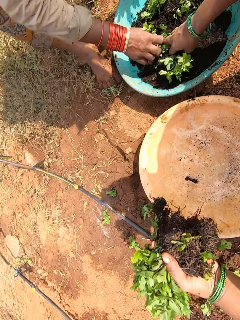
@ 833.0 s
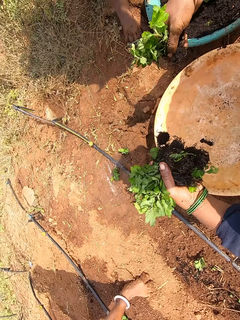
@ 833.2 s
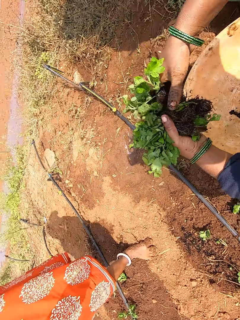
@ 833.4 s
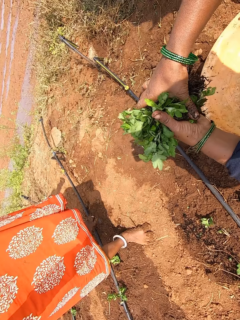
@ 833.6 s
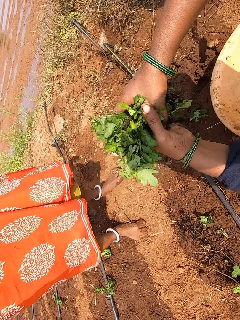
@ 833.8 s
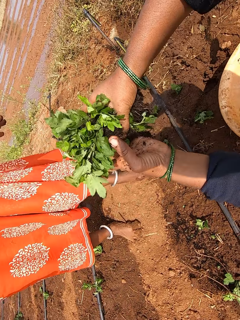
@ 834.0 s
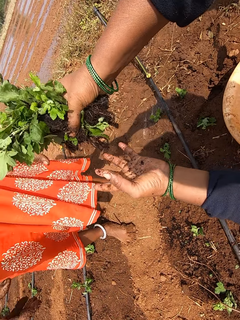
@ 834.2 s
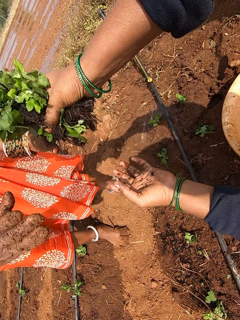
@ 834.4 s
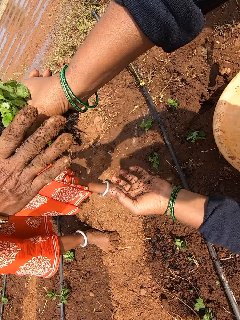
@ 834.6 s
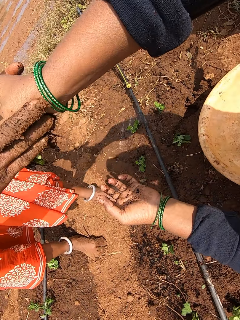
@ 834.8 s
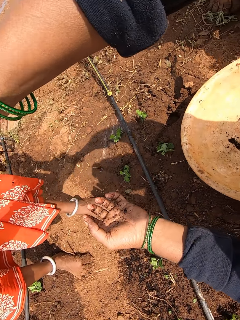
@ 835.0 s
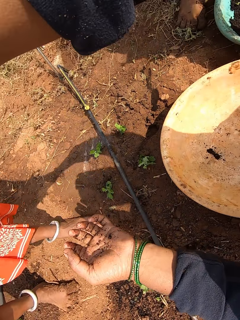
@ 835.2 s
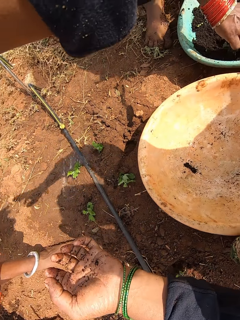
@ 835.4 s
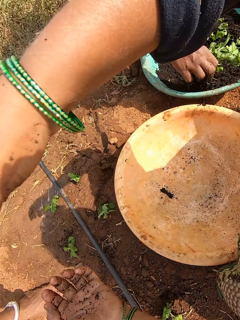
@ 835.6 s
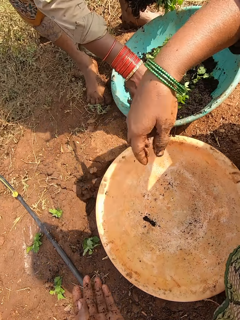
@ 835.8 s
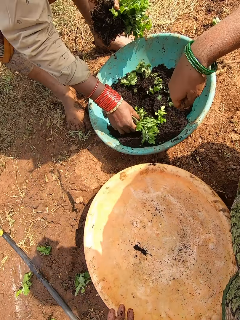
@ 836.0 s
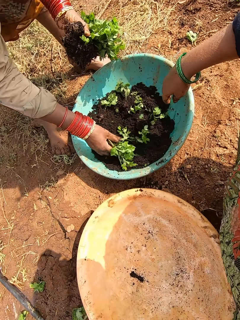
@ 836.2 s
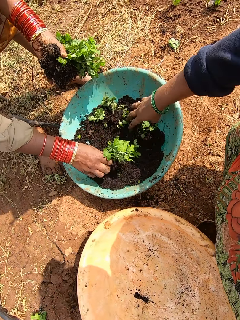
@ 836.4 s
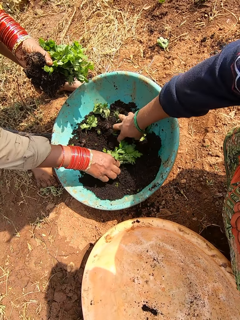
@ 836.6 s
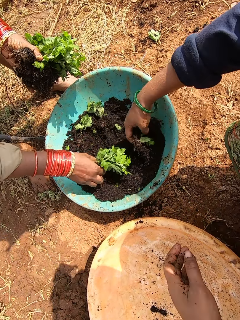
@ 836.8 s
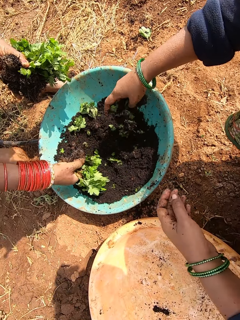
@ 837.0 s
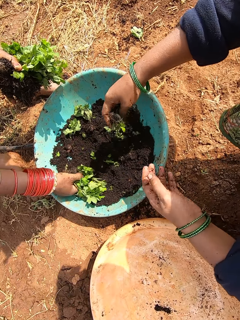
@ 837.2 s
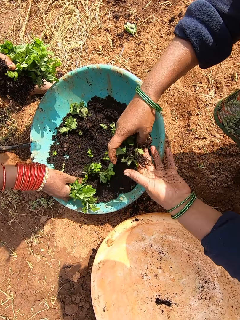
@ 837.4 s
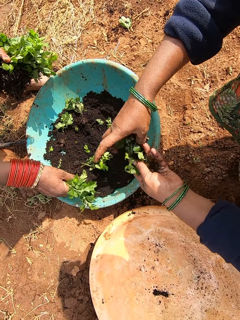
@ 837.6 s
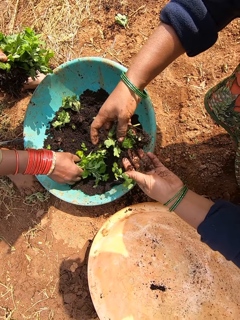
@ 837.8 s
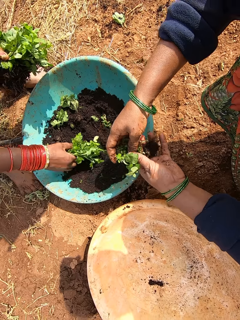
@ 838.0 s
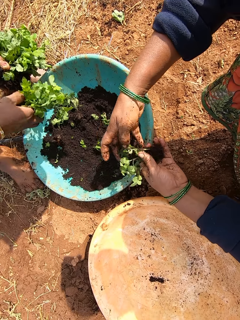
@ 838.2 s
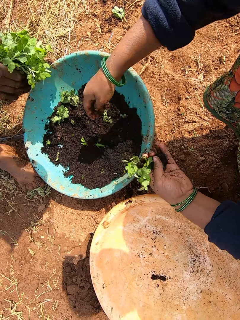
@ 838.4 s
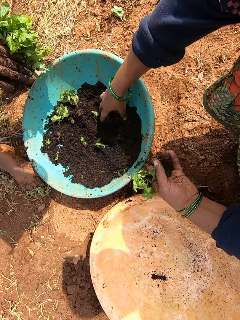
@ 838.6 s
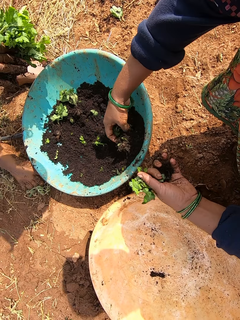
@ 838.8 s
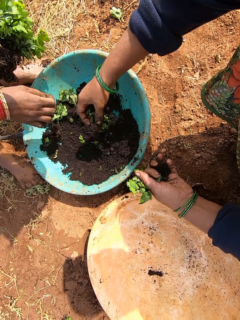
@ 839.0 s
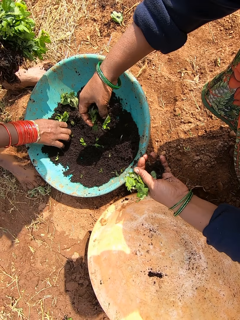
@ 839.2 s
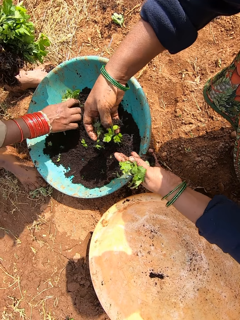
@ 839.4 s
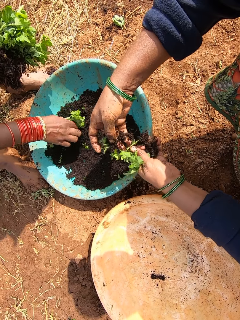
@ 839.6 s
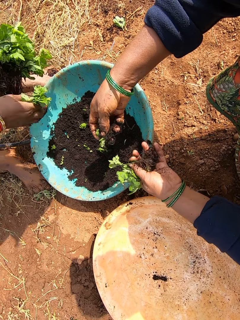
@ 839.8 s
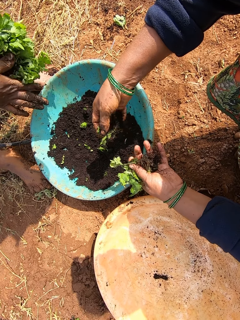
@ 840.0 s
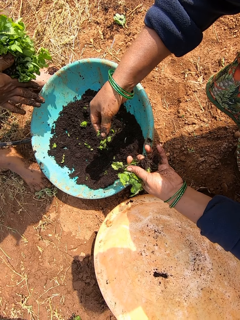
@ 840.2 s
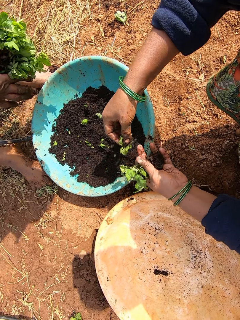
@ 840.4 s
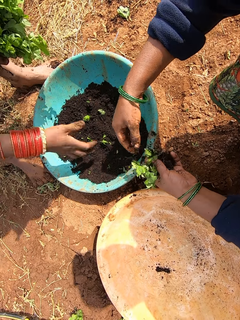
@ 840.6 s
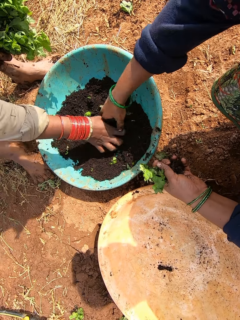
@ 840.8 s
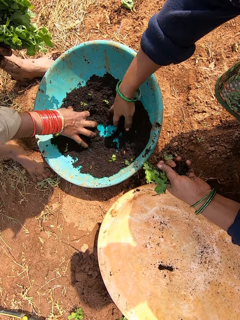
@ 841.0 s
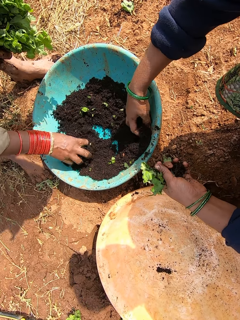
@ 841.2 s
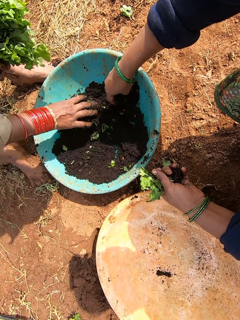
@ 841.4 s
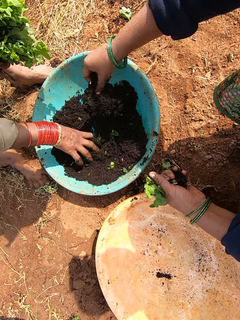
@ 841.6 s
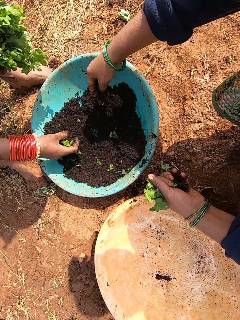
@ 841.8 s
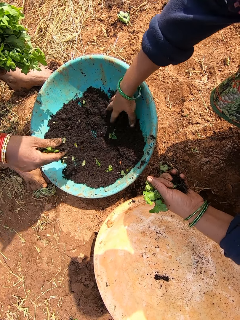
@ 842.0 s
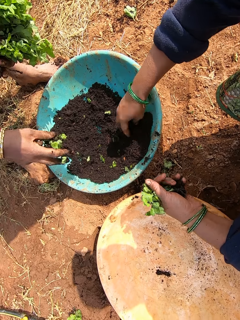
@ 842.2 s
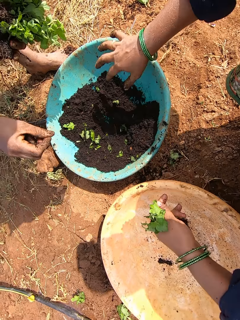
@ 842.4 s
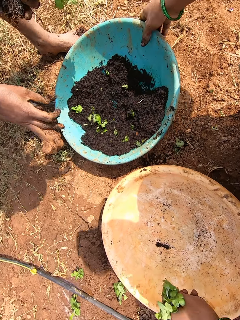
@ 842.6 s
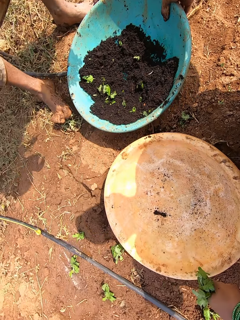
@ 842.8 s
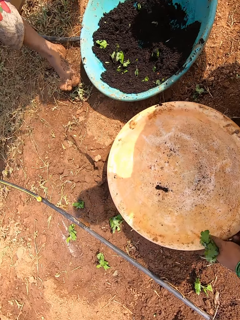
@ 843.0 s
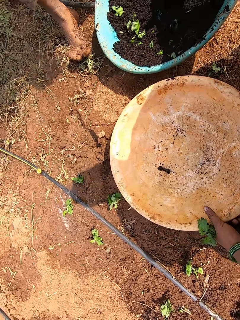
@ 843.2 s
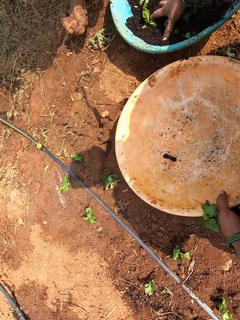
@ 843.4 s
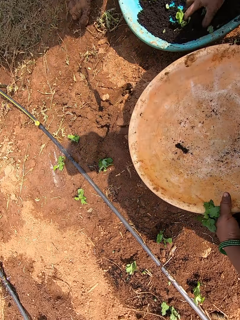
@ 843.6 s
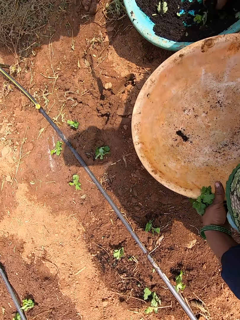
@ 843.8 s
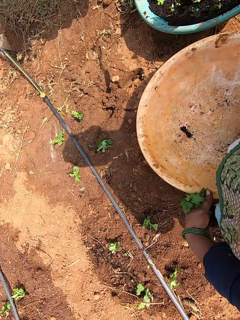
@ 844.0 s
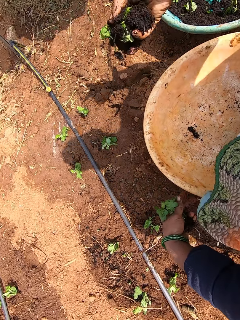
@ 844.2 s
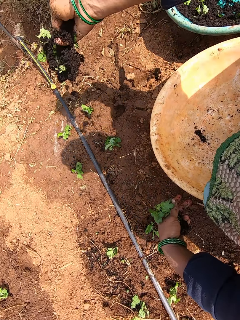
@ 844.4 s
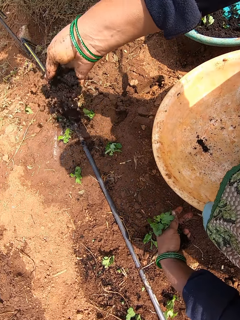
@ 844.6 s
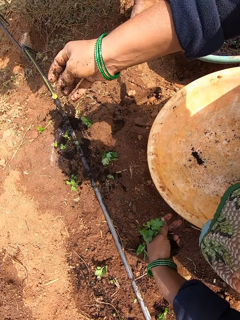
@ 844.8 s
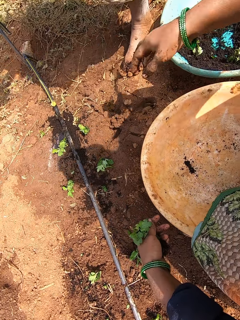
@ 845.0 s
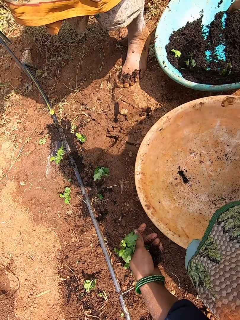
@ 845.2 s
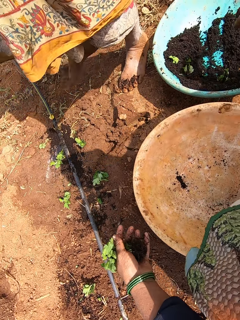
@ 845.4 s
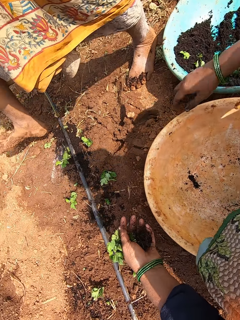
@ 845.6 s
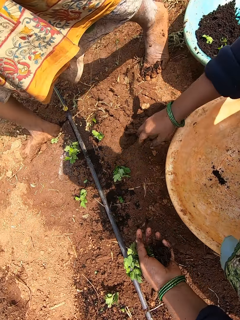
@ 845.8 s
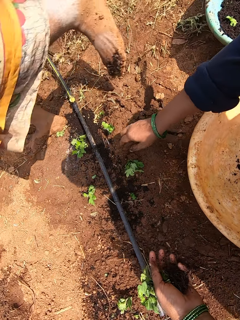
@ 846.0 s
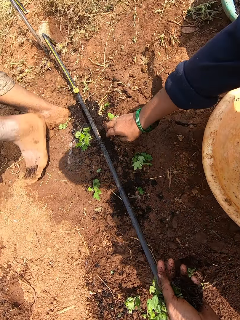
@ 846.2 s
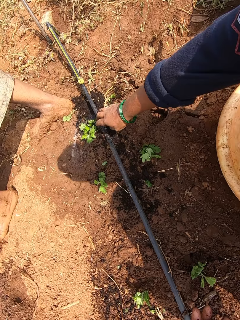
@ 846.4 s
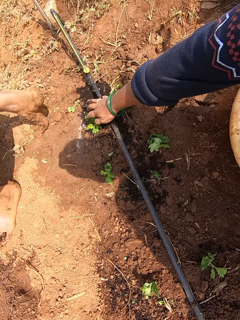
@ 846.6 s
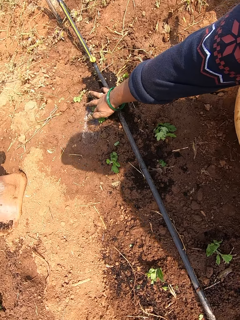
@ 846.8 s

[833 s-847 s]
The woman picks vegetables from the bowl on the ground with her right hand. The camera wearer passes the vegetables in her right hand to her left hand. She passes the vegetables in her left hand to her right hand. She passes the vegetables in her right hand to another woman. The other woman collects the vegetables from the camera wearer with both hands. The camera wearer picks a vegetable from the bowl on the ground with her right hand. She passes the vegetable in her right hand to her left hand. The first woman passes the vegetables in her right hand to her left hand. The camera wearer picks vegetables from the bowl on the ground with her right hand. The first woman picks vegetables from the bowl on the ground with her right hand. The camera wearer passes the vegetables in her right hand to her left hand. The first woman passes the vegetables in her right hand to her left hand. The first woman searches through sand in the bowl on the ground with her right hand. The camera wearer searches through the sand in the bowl on the ground with her right hand. The first woman drops the vegetable leaf in the bowl on the ground with her right hand. The camera wearer touches the bowl on the ground with her right hand. She picks vegetable leaves from the bowl on the ground with her right hand. She drops the vegetable leaves on the ground with her right hand. She converses with a group of people.

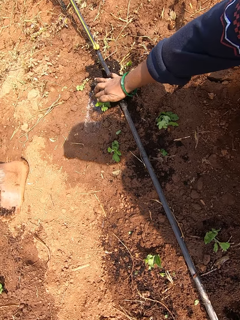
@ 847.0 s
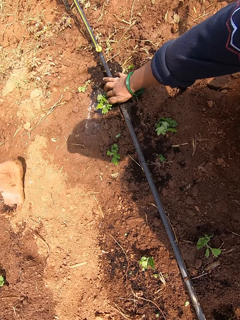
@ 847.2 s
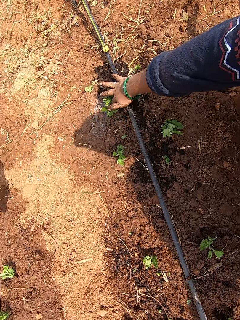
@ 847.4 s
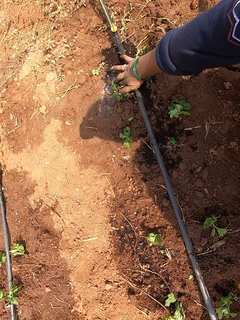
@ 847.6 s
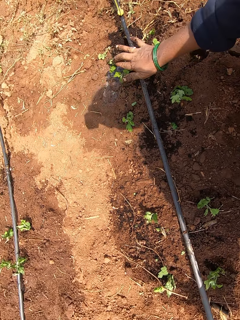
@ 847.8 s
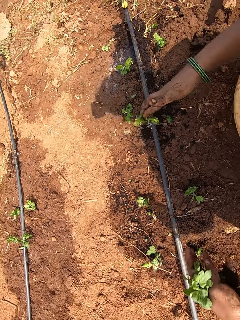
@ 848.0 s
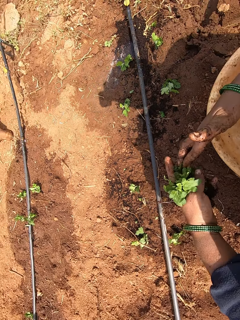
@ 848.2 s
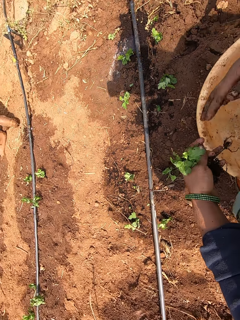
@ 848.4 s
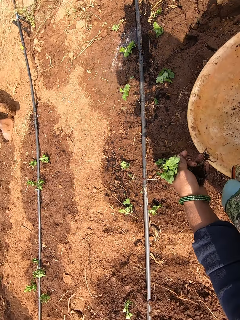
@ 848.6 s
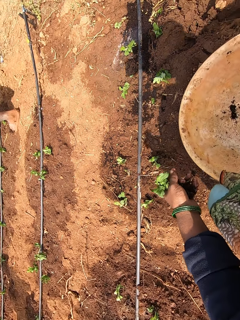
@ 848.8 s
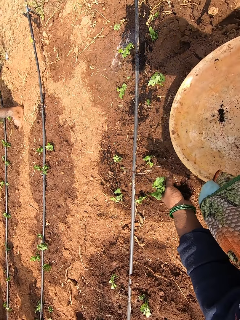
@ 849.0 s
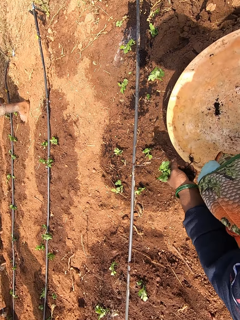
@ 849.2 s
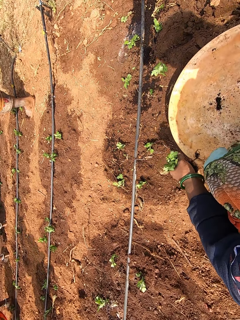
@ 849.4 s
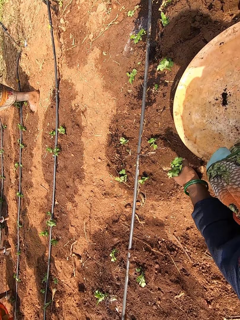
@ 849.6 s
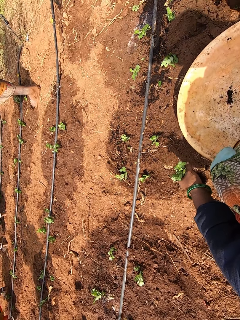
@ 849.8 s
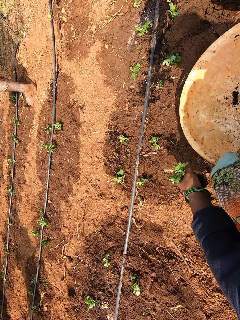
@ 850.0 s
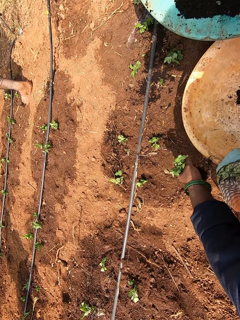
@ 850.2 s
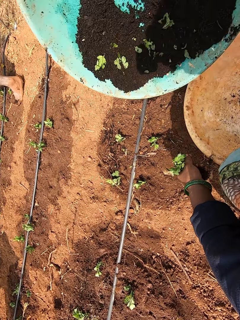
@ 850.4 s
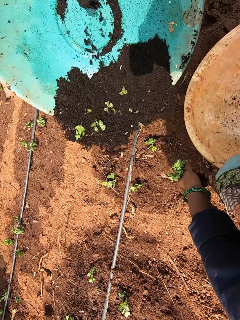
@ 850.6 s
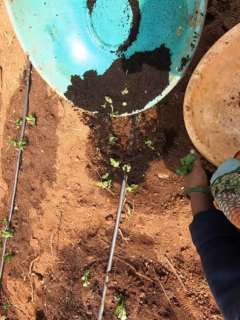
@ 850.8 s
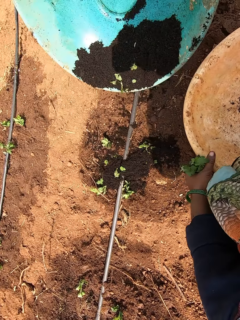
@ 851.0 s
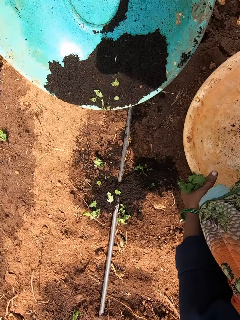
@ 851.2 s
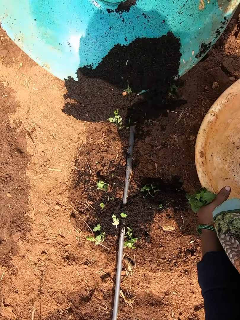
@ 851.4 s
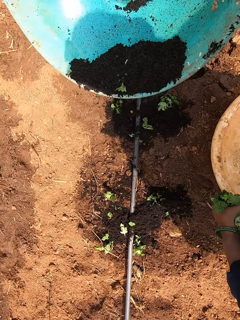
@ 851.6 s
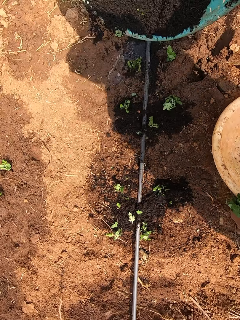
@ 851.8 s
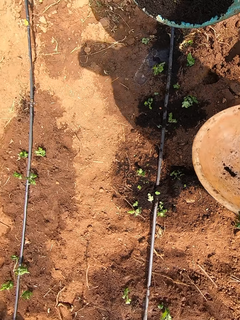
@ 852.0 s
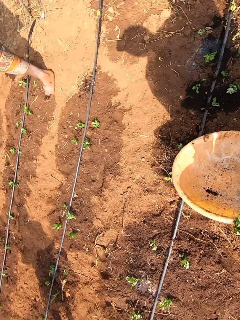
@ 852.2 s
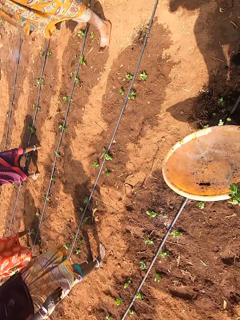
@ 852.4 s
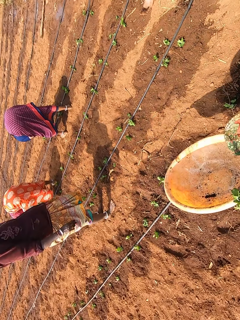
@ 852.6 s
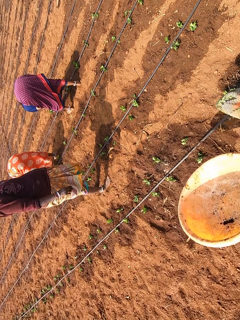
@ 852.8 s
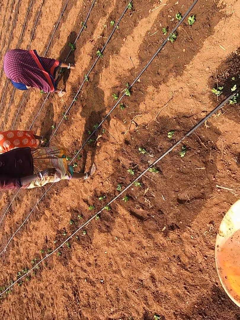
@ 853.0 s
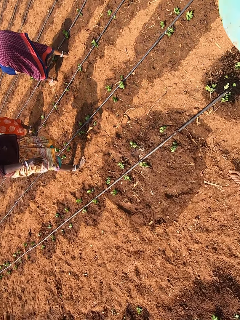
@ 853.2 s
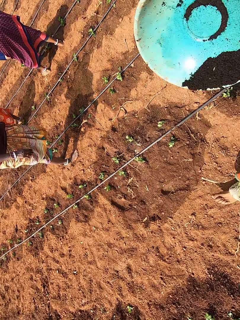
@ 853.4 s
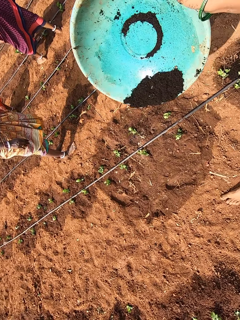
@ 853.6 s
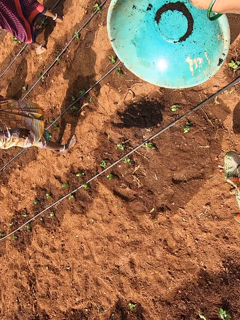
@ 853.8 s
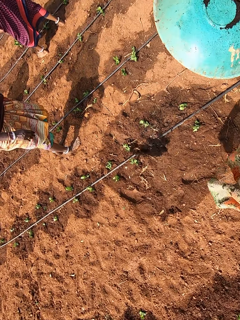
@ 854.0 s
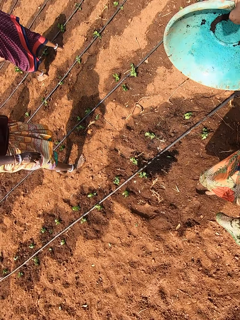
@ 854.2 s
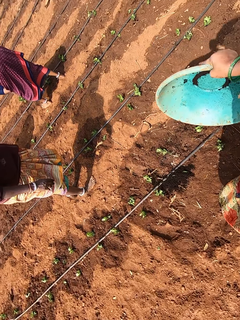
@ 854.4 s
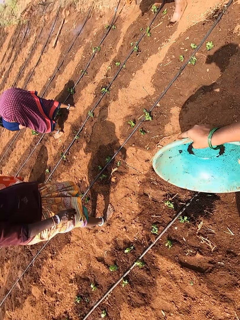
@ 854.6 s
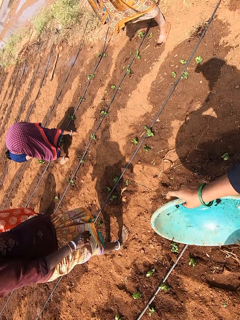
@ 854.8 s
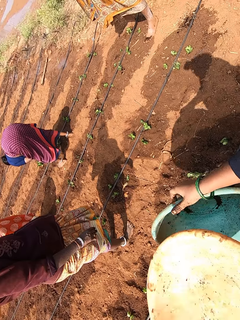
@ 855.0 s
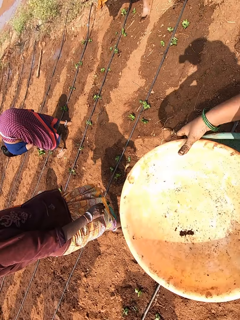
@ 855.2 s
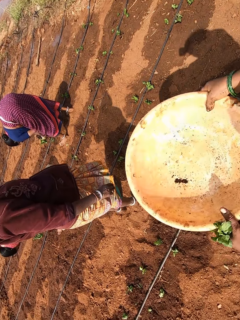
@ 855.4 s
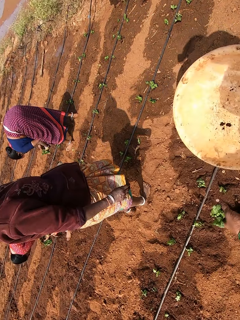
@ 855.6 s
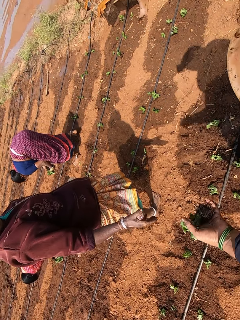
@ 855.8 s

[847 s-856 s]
The camera wearer adjusts a vegetable on the ground with her right hand. She plants the seedlings. She touches the vegetables in her left hand with her right hand. She pours the sand in the bowl on the ground with her right hand. She picks the bowl from the ground with her left hand. She pours the sand in the bowl on the ground with her right hand. She walks around. She puts the bowl in her left hand on the bowl in her right hand.
